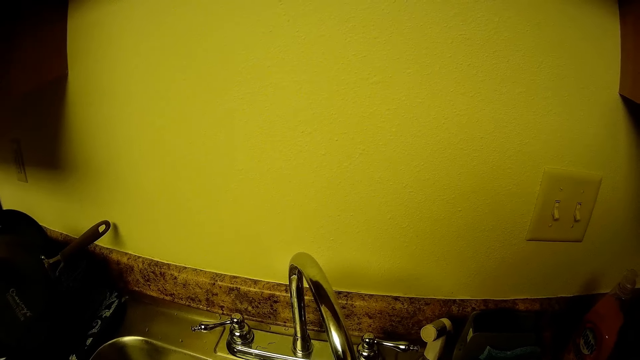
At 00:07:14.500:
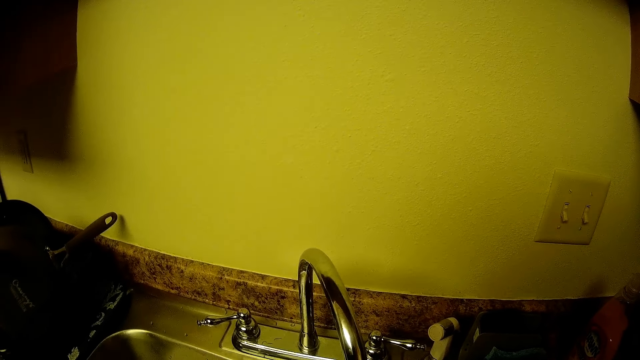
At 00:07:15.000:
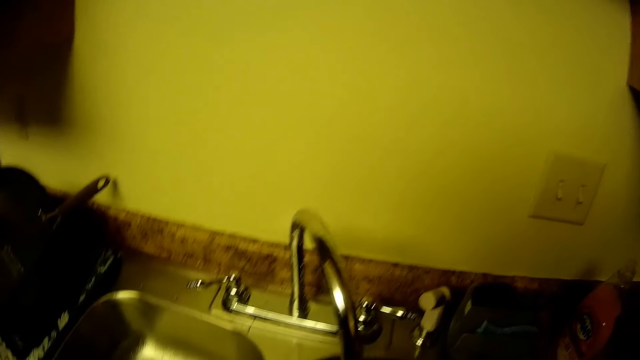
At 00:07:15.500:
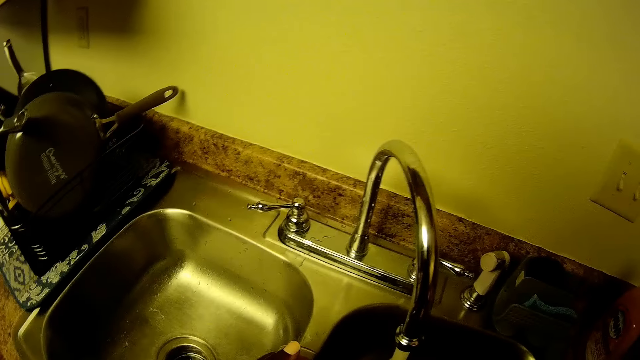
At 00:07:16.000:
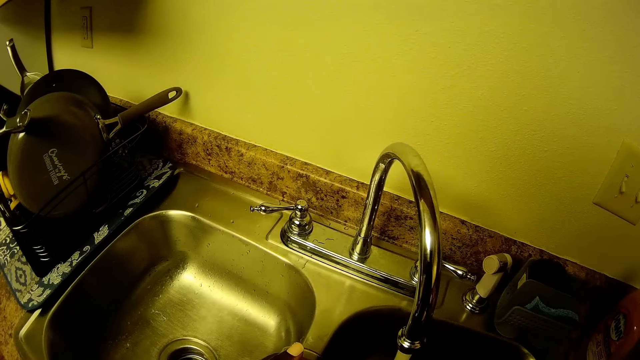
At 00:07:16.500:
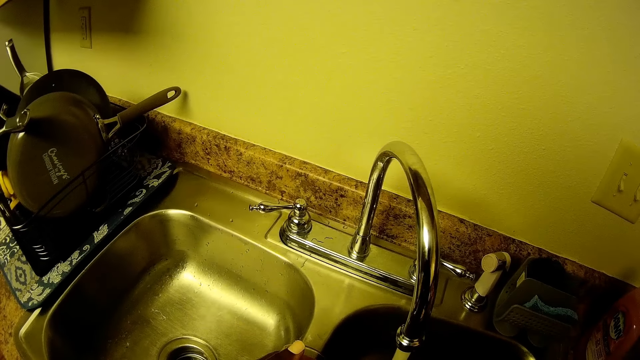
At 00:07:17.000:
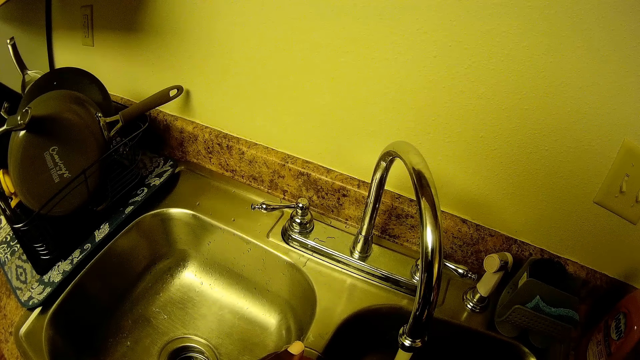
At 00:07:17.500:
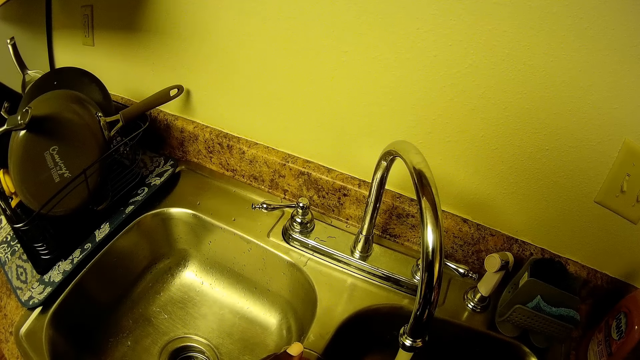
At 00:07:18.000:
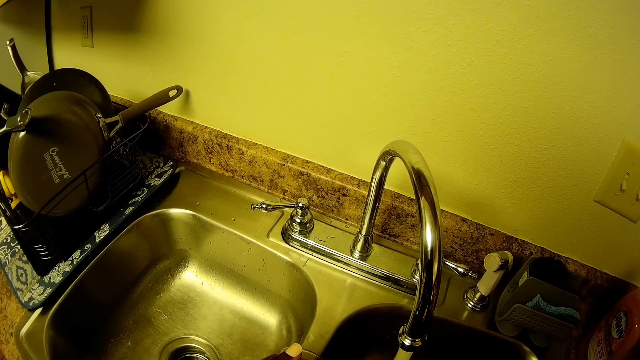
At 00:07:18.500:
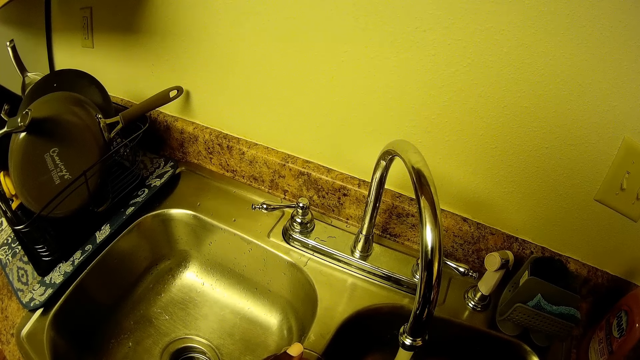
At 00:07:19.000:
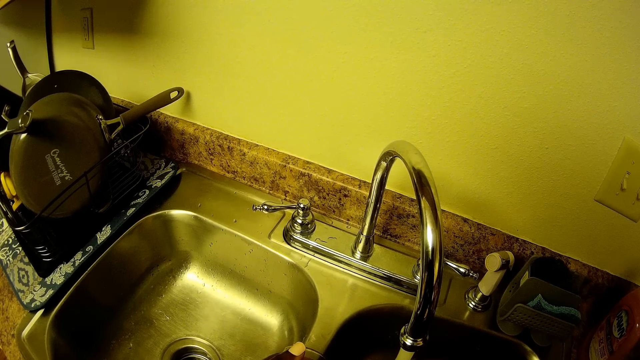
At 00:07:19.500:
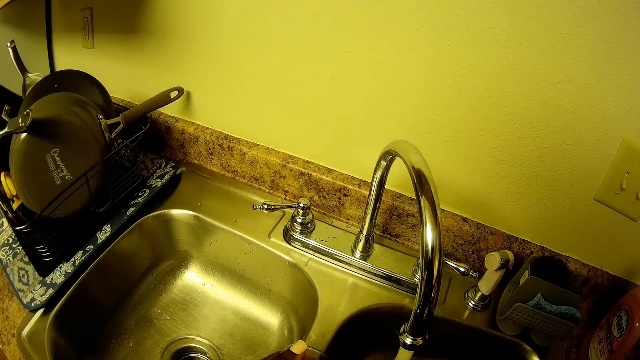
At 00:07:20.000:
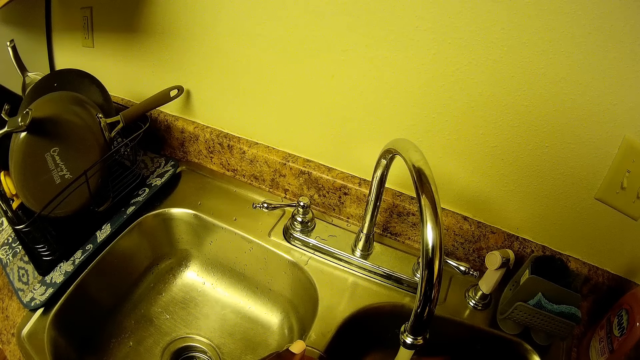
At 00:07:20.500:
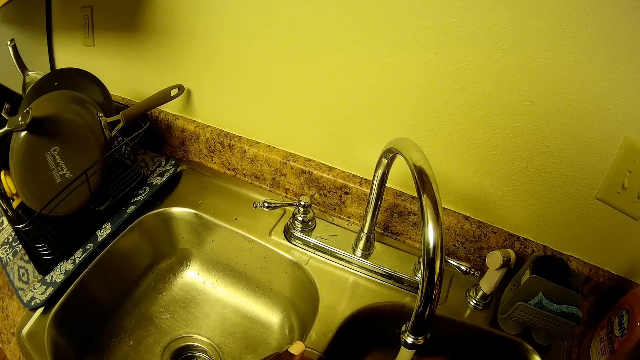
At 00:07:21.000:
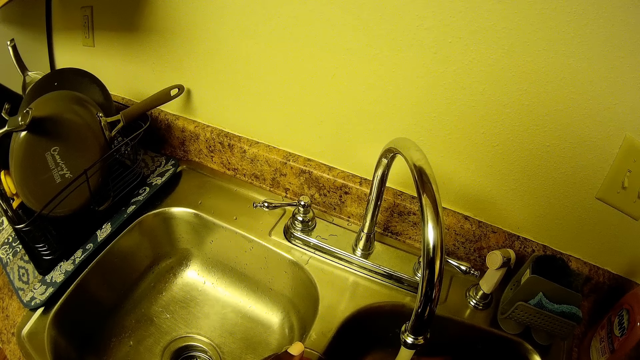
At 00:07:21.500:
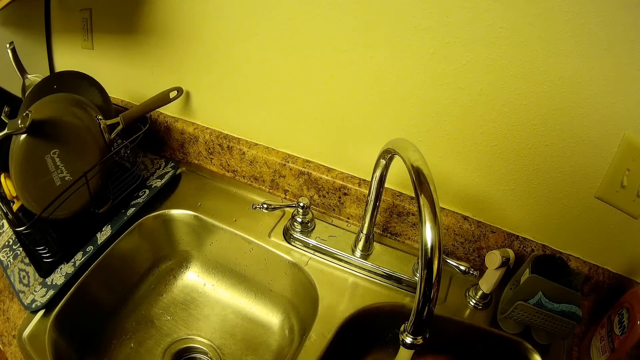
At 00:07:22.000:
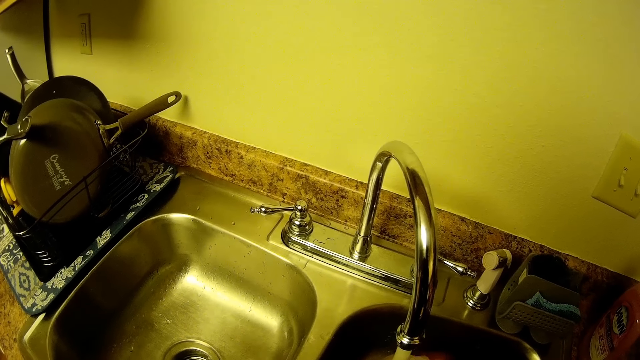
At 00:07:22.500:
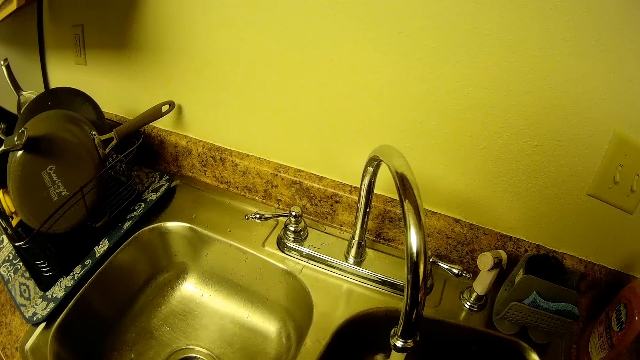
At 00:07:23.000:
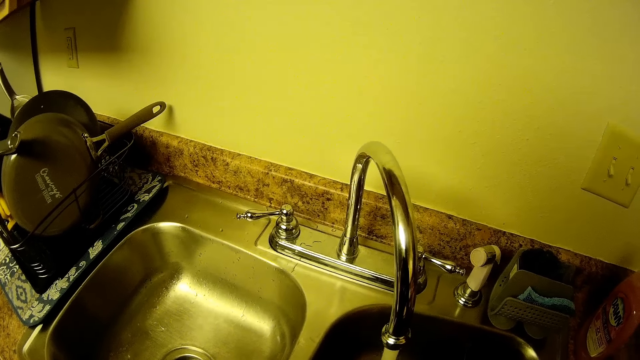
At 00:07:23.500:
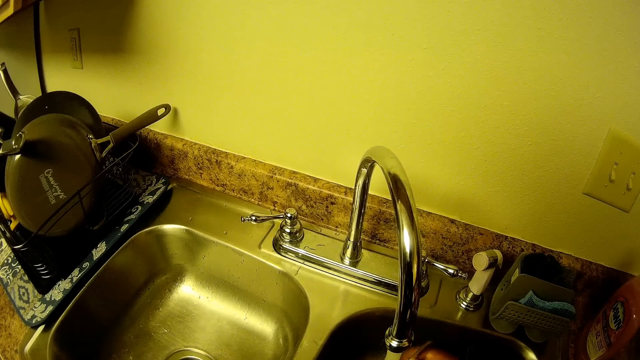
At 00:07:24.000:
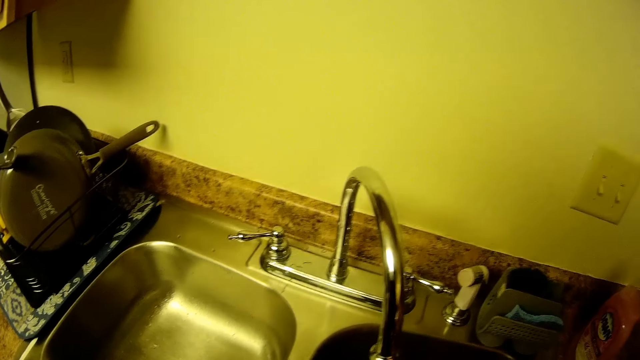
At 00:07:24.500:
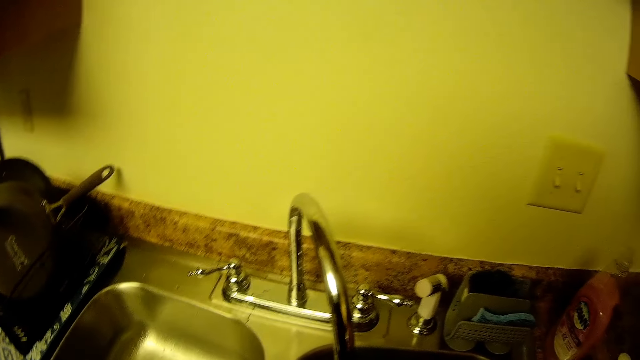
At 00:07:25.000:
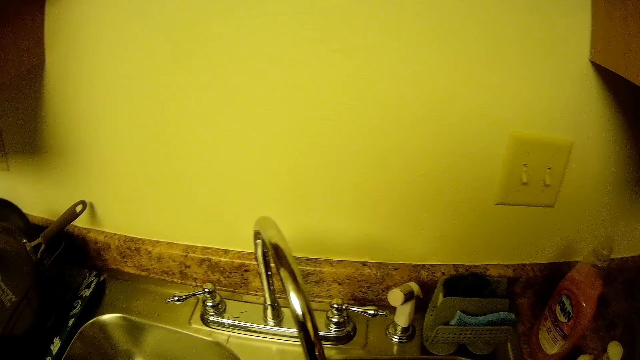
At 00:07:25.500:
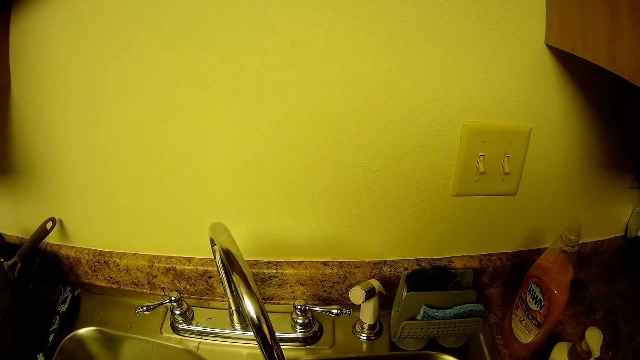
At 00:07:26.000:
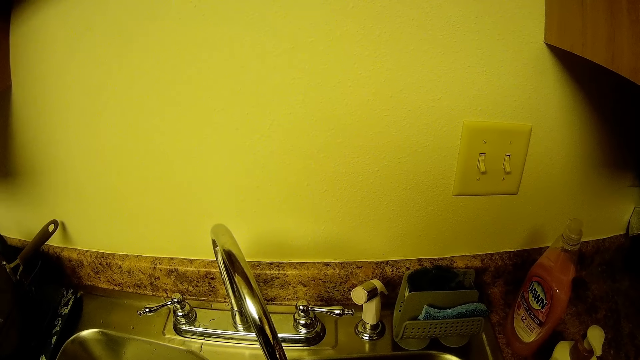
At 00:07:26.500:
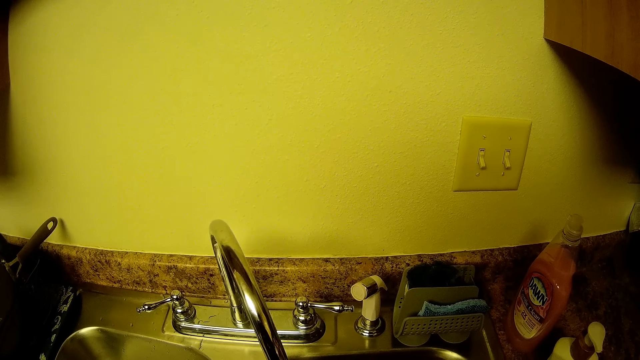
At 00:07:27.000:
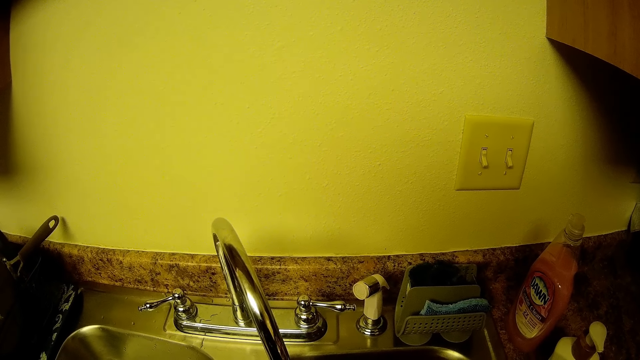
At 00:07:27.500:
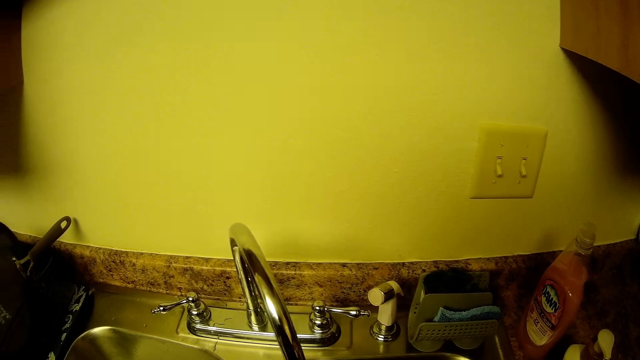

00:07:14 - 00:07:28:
The camera wearer holds a bowl under the tap on the kitchen sink with both hands. She picks up a spoon from the bowl in the kitchen sink with her right hand.

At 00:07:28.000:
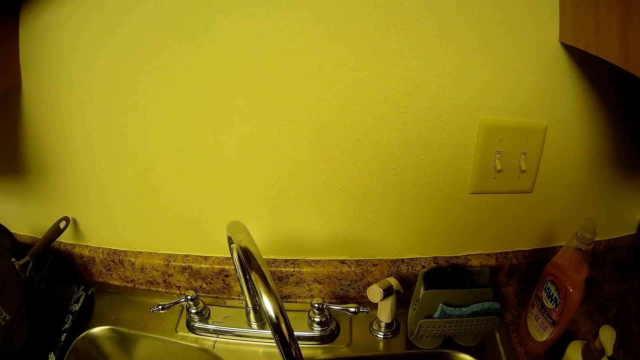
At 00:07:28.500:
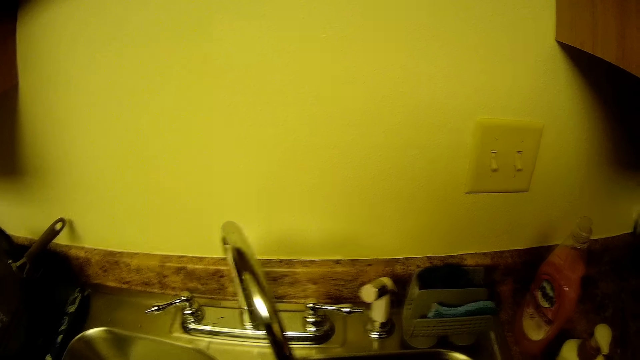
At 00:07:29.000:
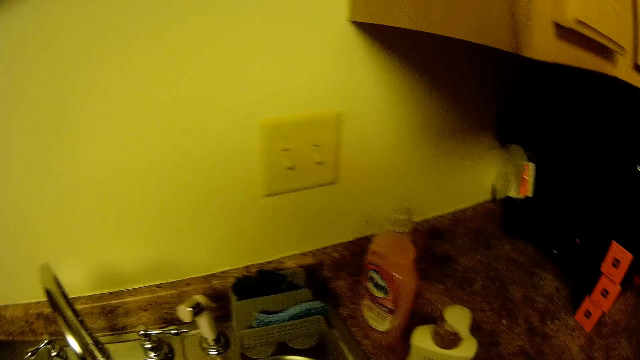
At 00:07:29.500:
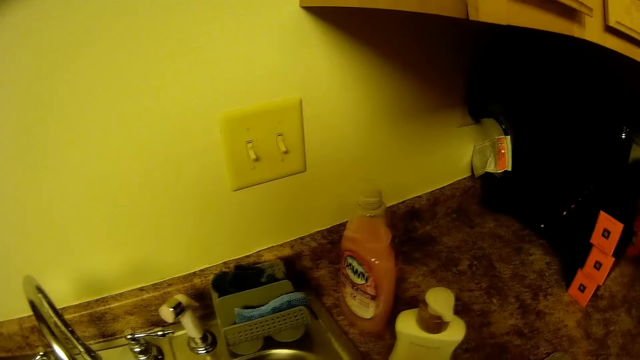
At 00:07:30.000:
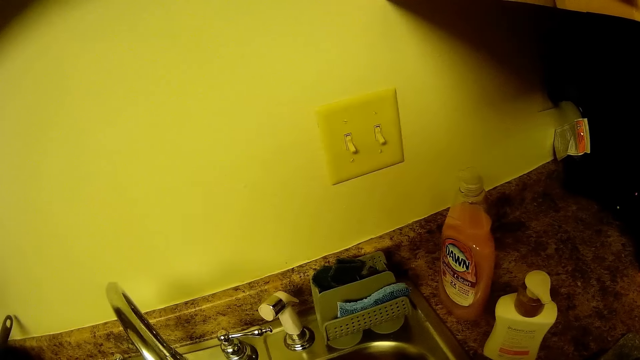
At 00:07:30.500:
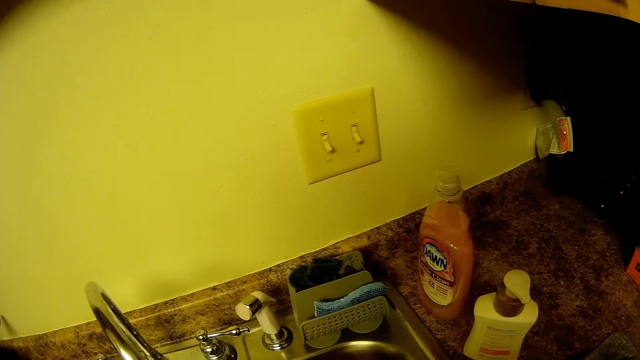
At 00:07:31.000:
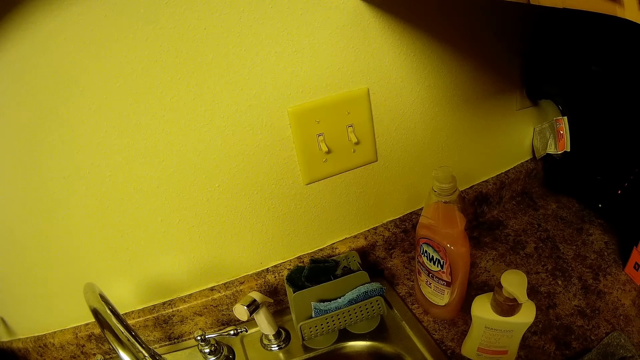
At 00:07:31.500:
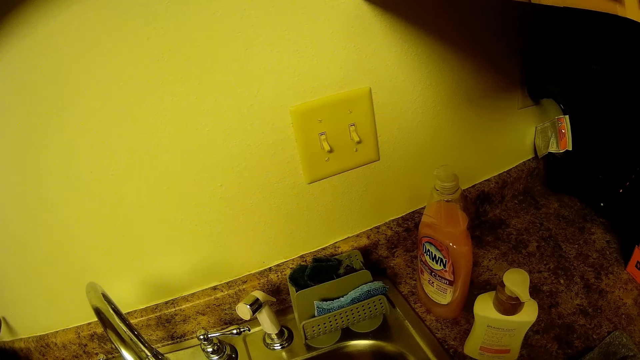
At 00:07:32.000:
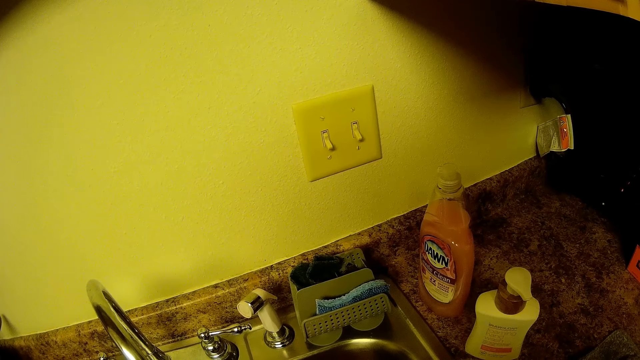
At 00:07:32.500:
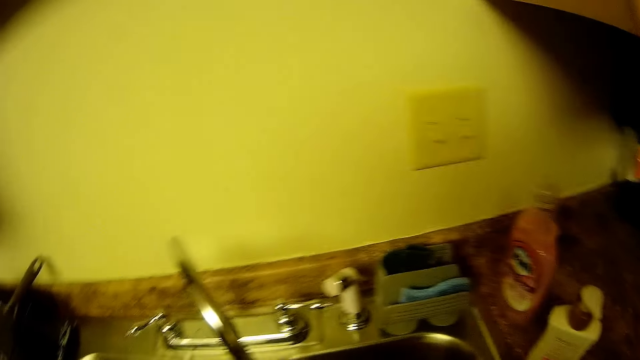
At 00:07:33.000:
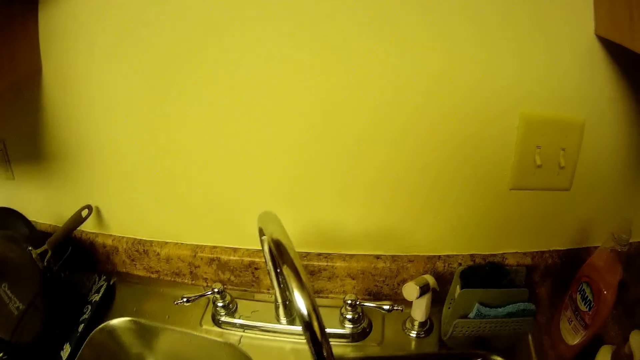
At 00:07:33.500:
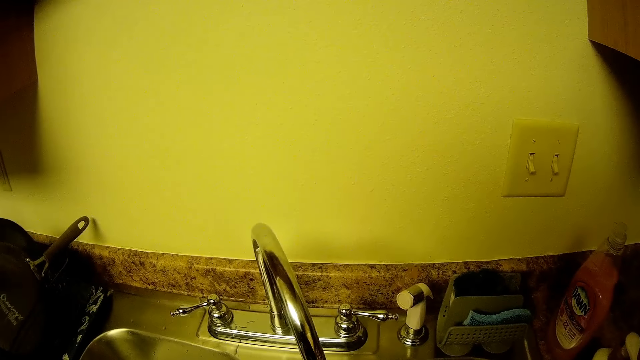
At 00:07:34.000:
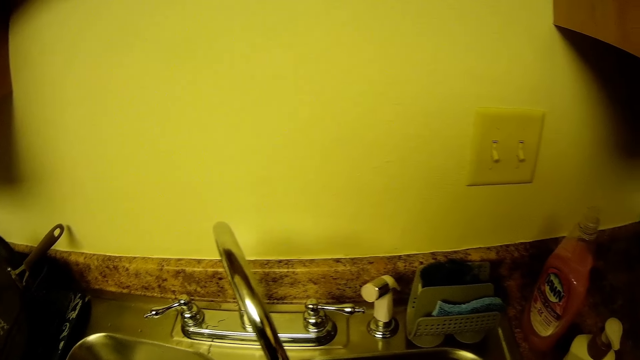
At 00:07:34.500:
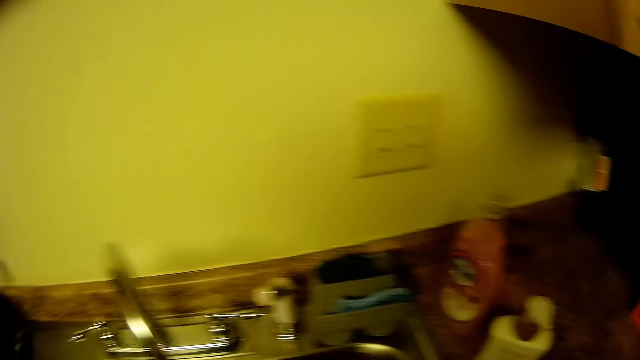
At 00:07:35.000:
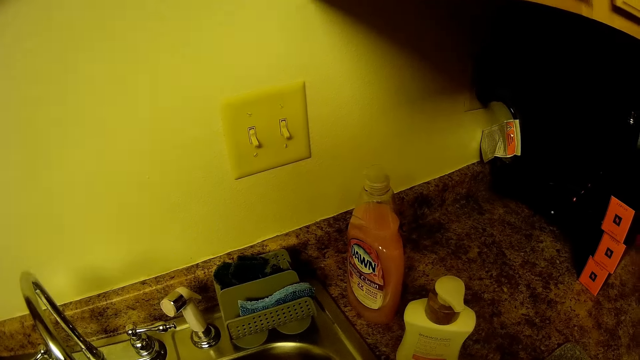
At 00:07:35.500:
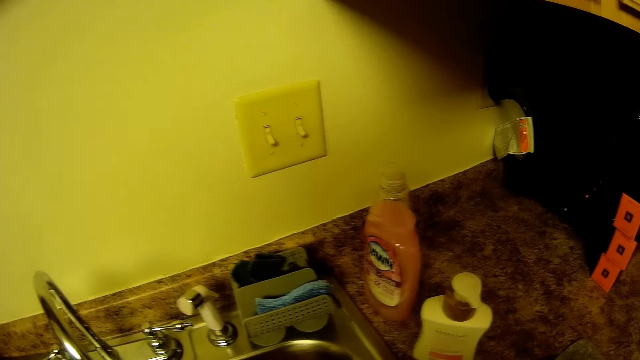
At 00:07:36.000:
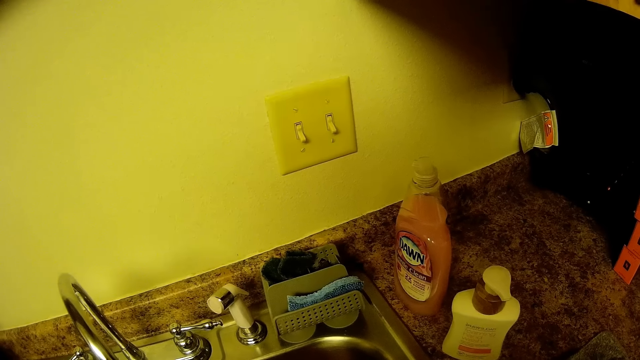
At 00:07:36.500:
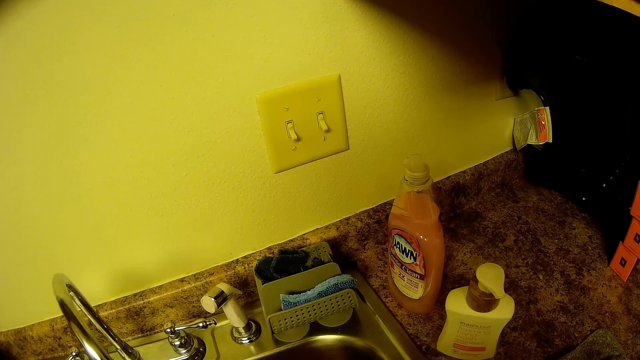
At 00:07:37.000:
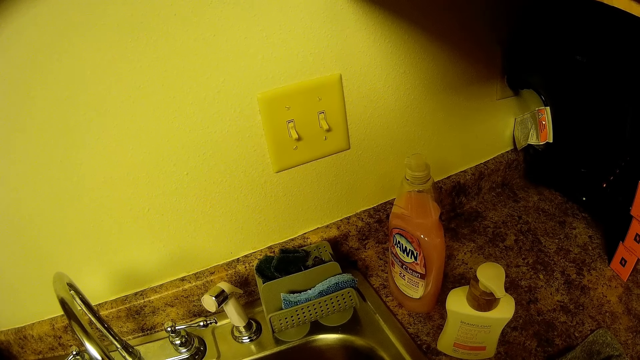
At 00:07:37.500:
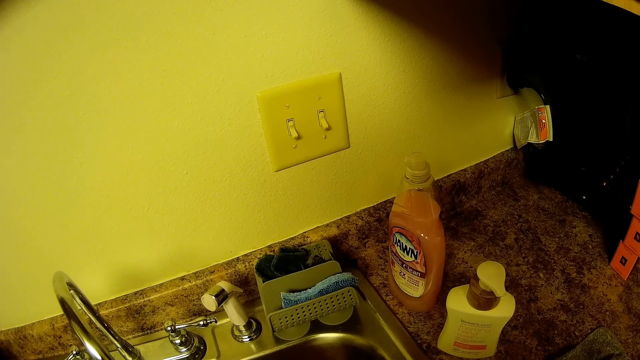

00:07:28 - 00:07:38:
The camera wearer shakes the spoon with her right hand.
